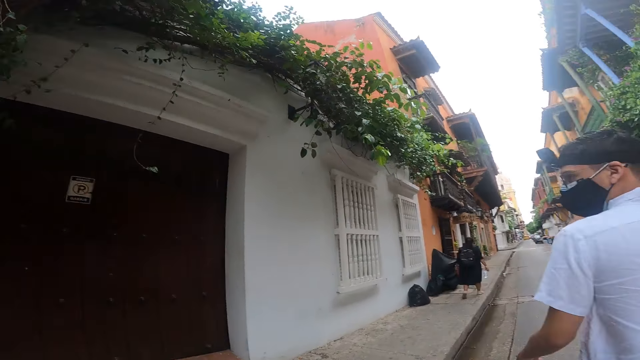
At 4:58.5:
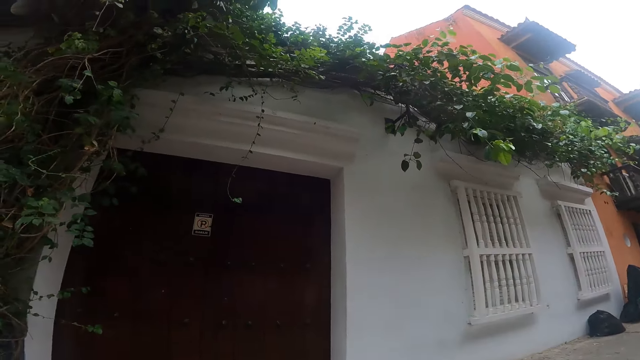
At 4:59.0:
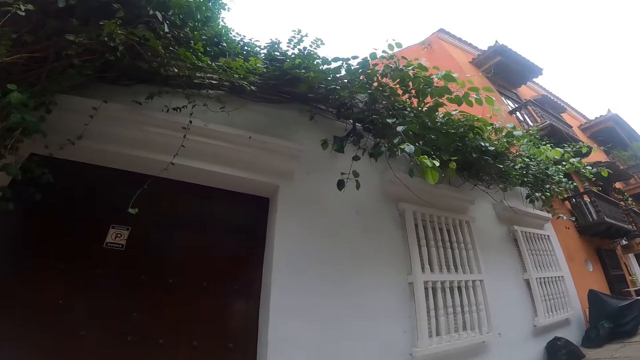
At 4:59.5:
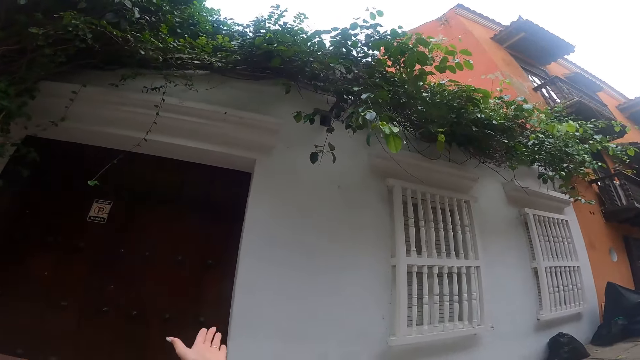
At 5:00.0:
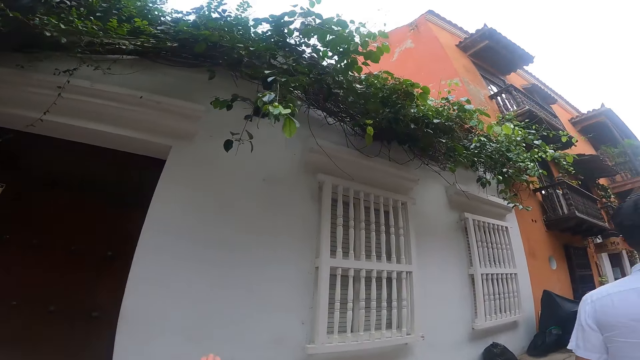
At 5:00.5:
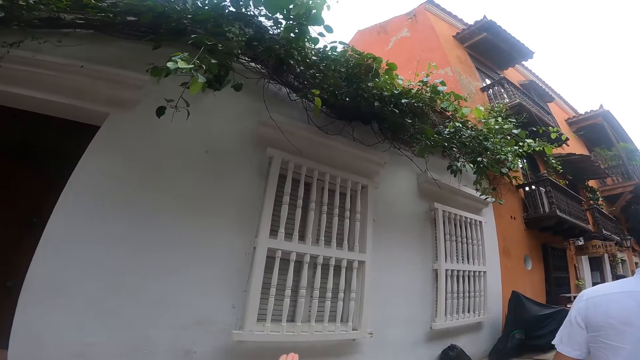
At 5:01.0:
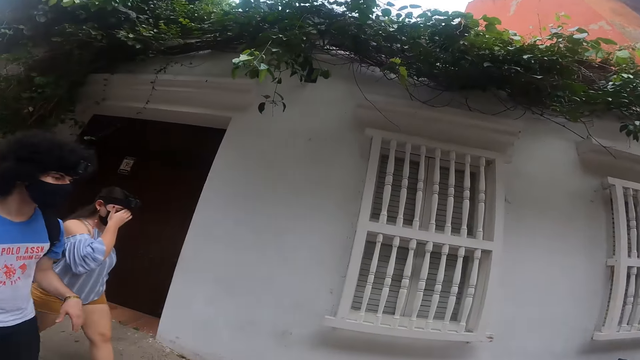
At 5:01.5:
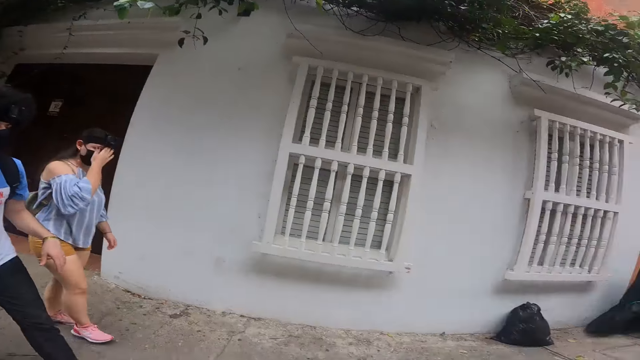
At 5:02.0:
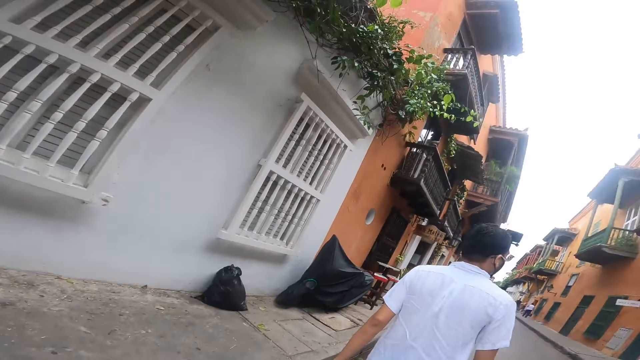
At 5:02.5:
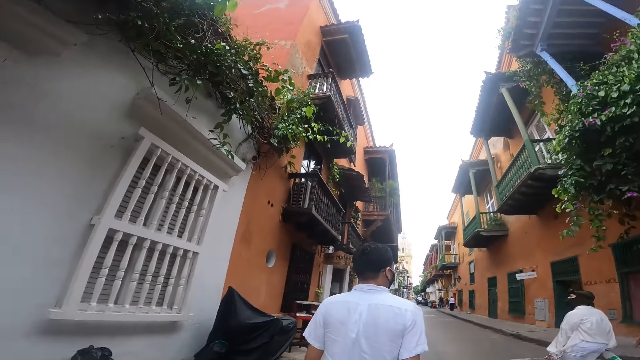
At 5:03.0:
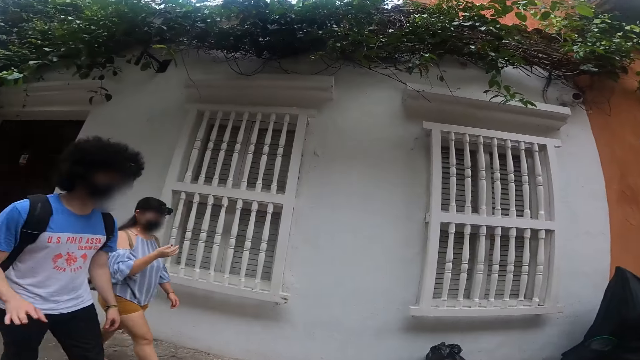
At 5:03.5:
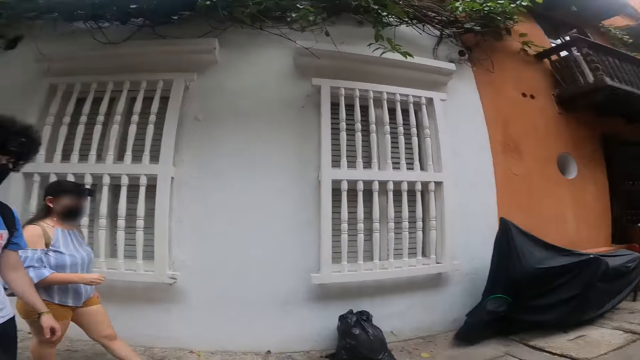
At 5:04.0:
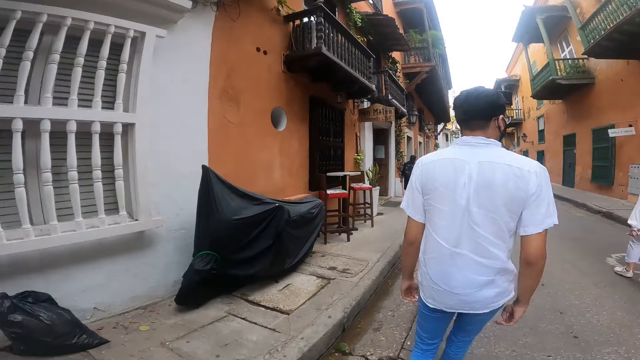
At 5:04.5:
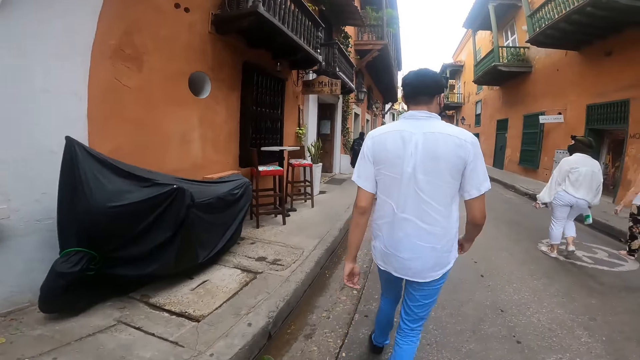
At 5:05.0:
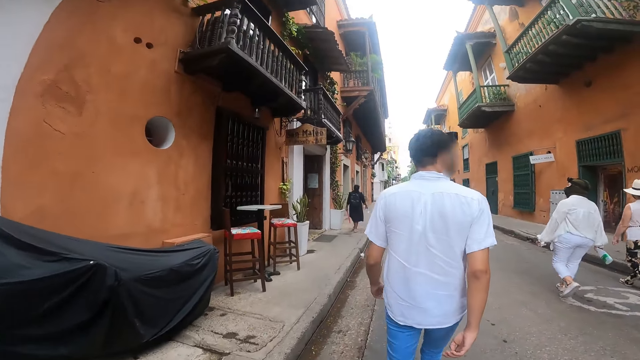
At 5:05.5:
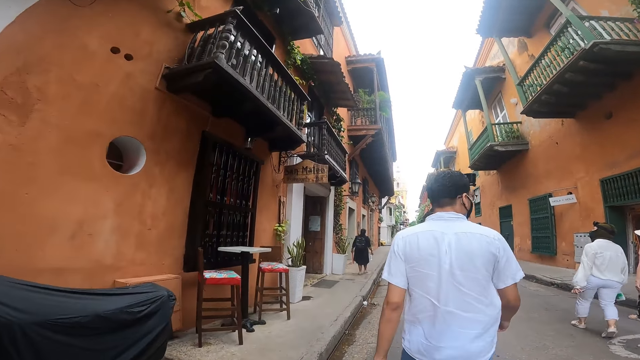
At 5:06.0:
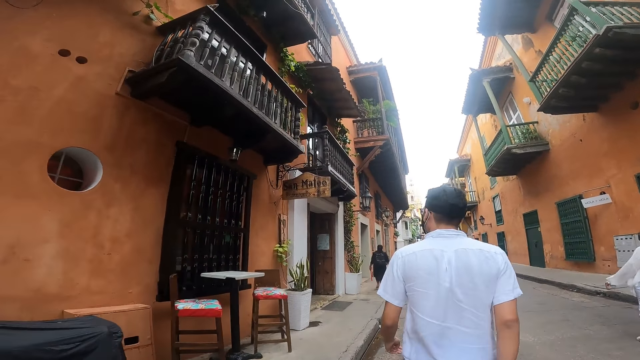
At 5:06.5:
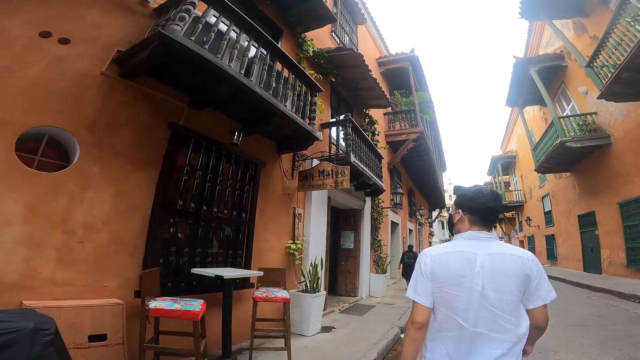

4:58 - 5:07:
The camera wearer gesticulates with her left hand. The woman touches her face with her right hand. The man gesticulates with his right hand.

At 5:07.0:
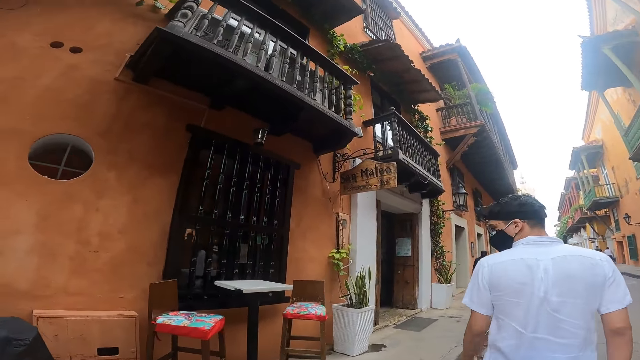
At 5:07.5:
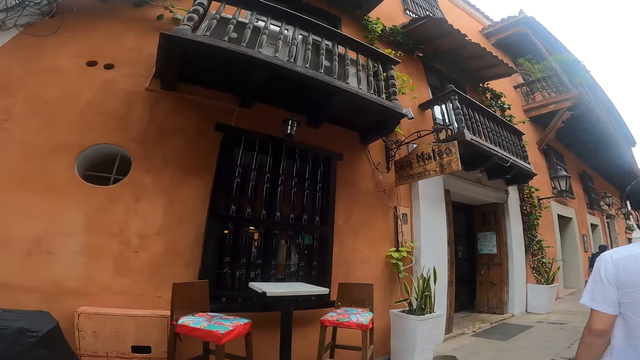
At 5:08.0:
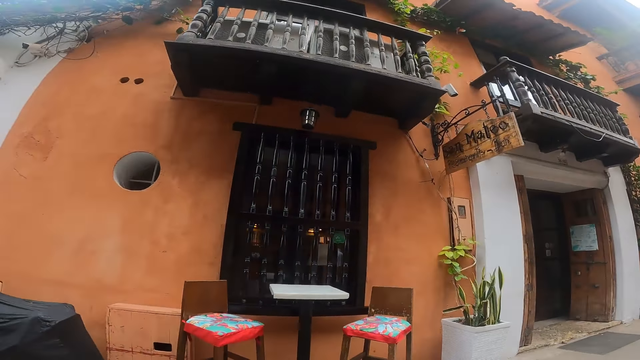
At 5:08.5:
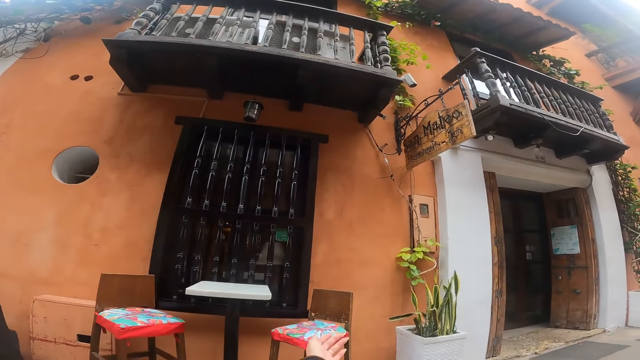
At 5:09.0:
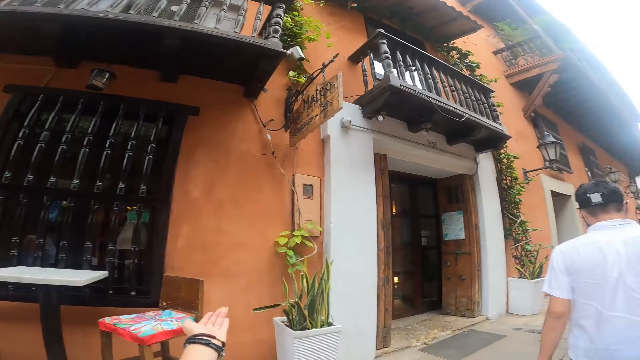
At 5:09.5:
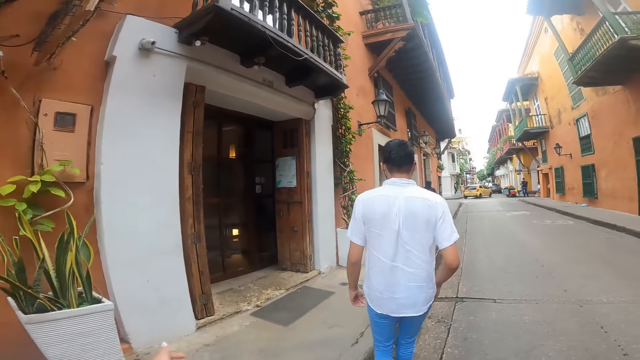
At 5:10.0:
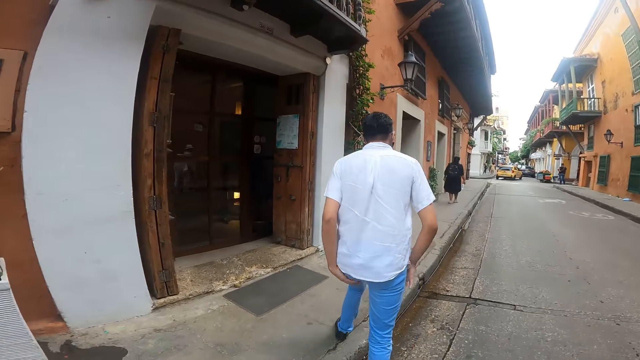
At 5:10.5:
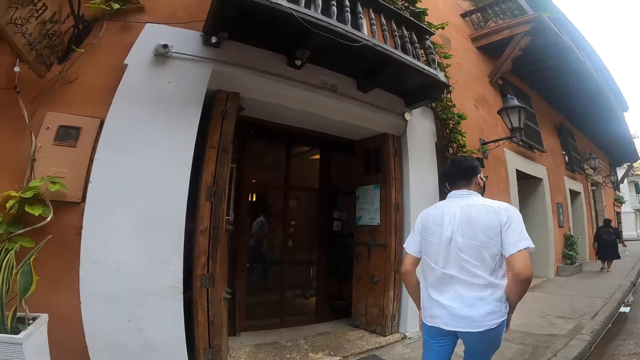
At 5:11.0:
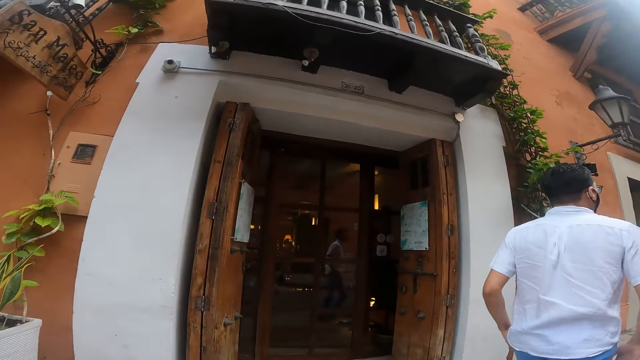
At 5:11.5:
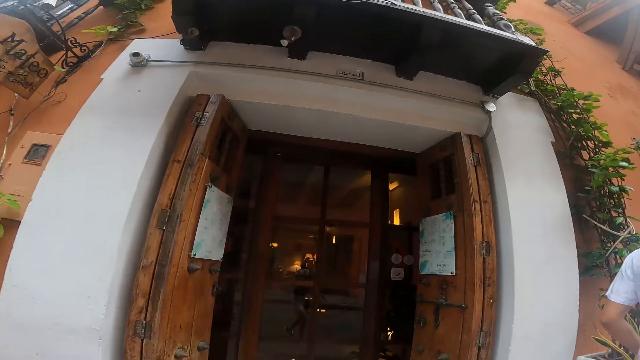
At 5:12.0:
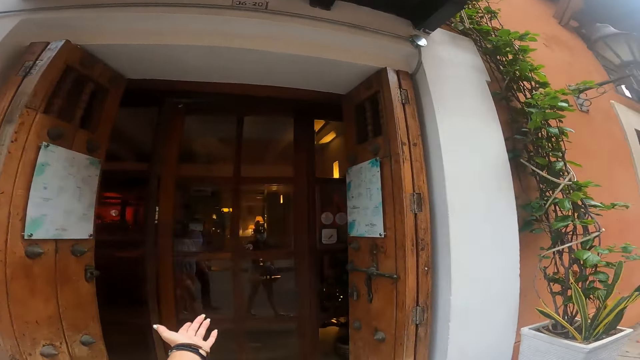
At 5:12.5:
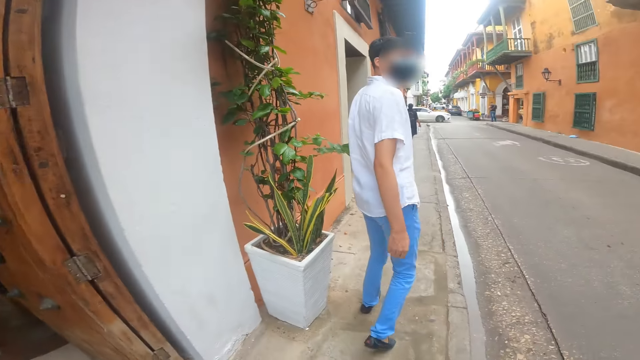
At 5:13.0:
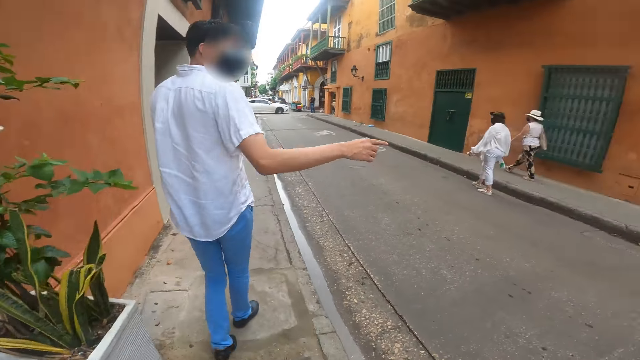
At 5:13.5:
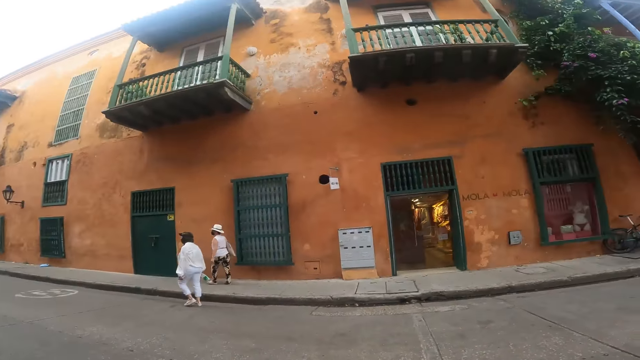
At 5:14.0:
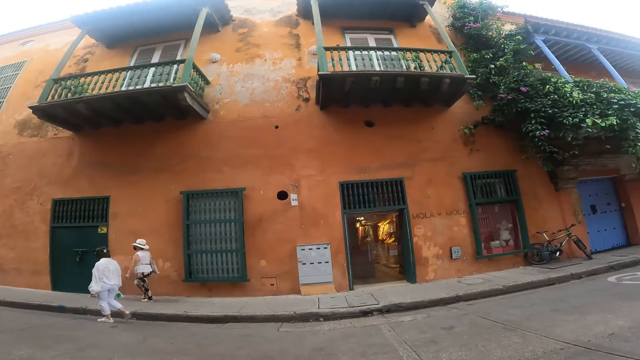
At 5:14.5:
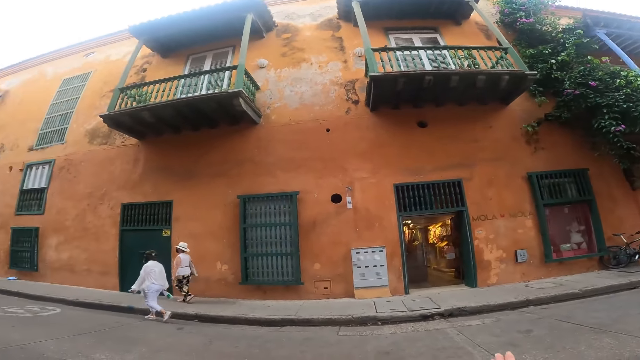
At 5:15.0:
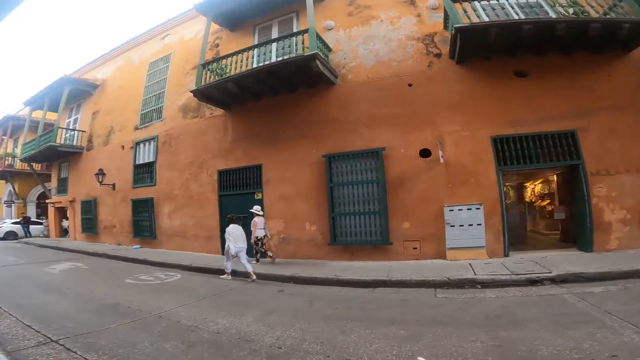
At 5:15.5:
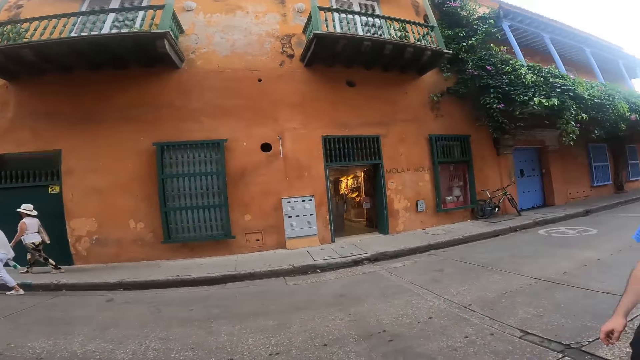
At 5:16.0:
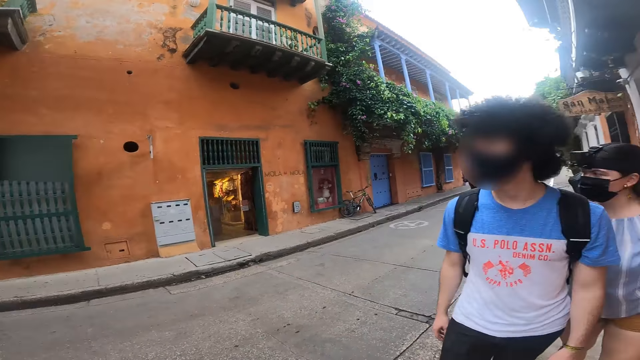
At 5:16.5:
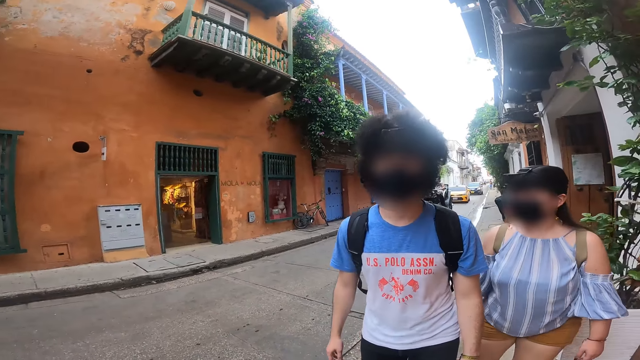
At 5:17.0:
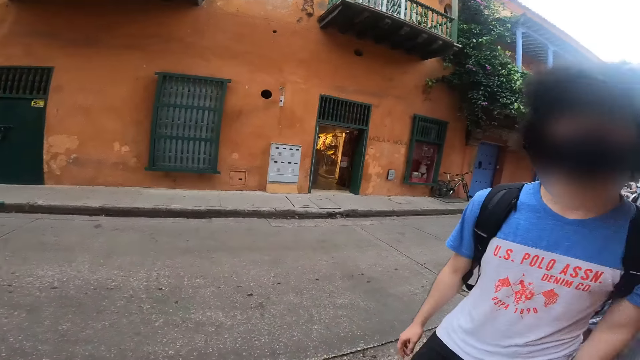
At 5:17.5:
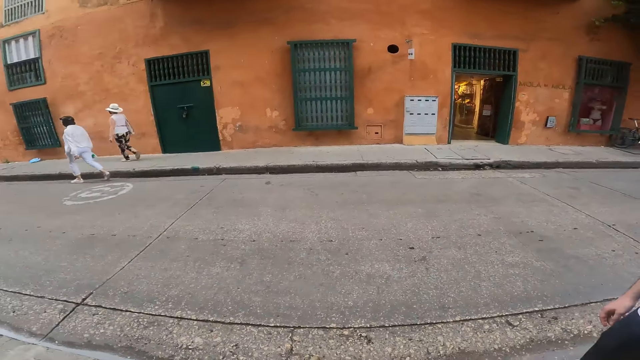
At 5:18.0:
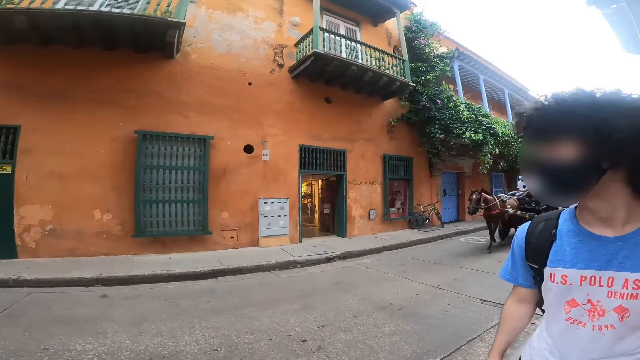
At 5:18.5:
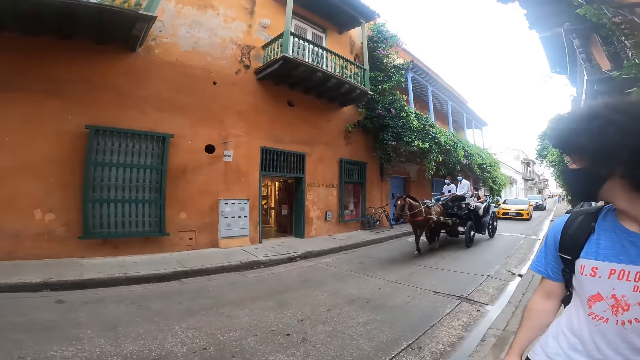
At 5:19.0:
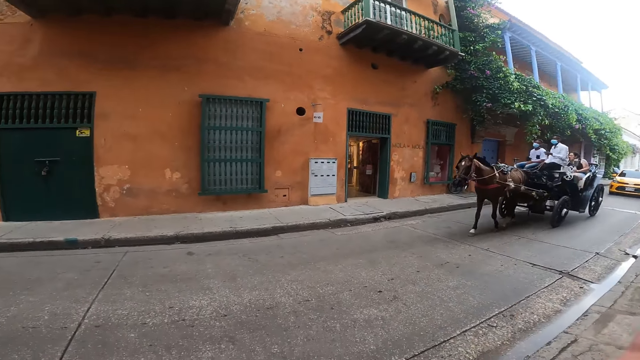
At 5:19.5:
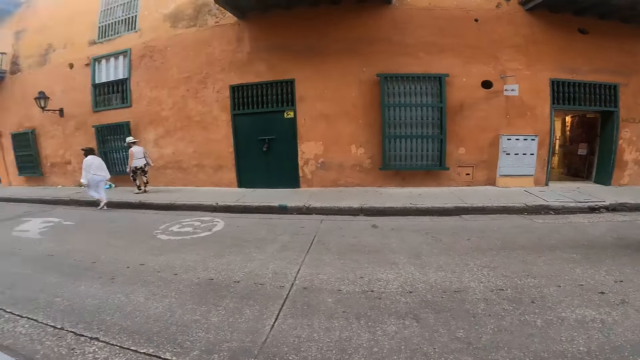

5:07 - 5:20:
The camera wearer gesticulates with her left hand. The man climbs the walkway and walks on the walkway. The camera wearer walks on the pavement. She gesticulates with her left hand. The man gesticulates with his right hand. The camera wearer stands on the walkway. She looks around. She gesticulates with her right hand. She moves the hand.
